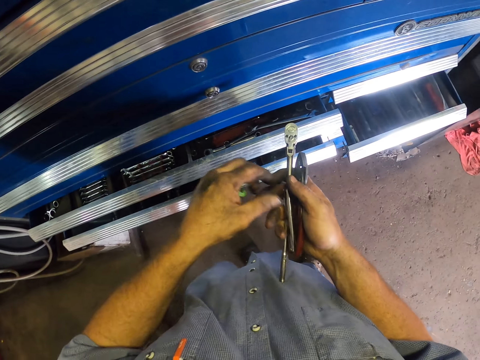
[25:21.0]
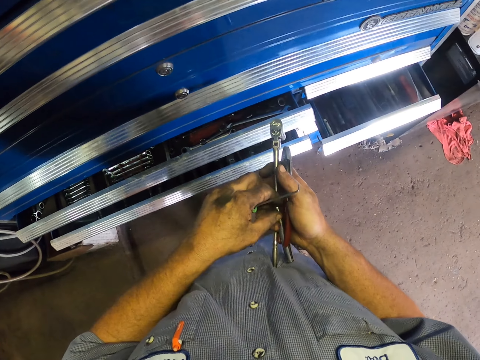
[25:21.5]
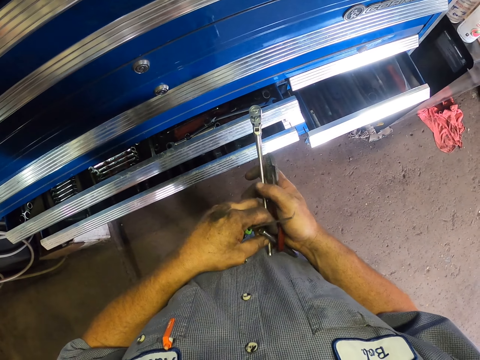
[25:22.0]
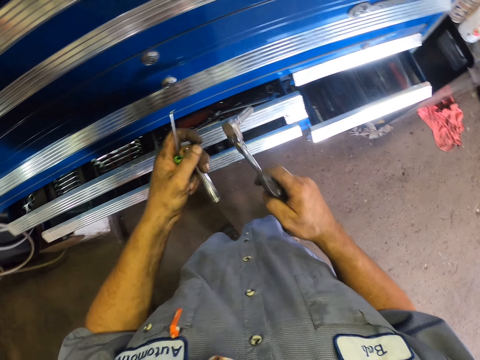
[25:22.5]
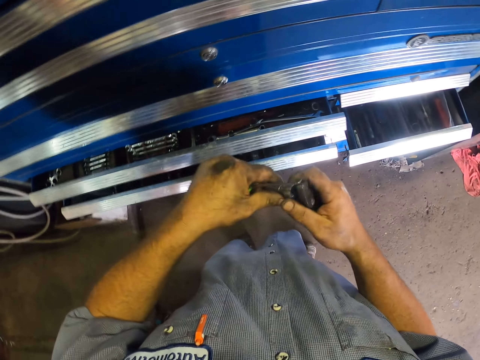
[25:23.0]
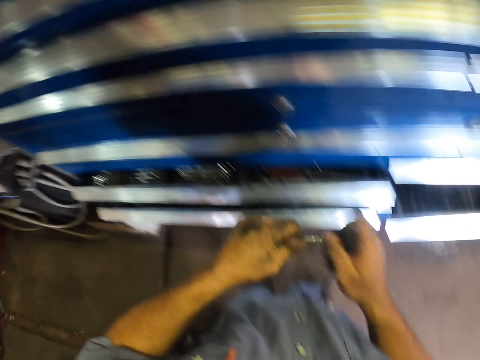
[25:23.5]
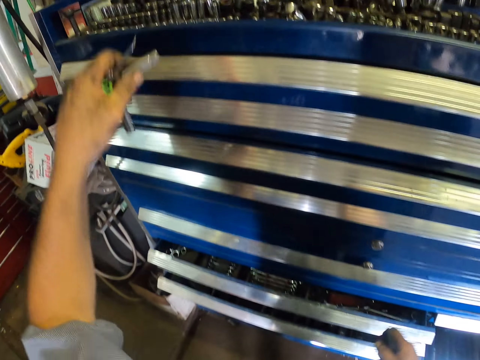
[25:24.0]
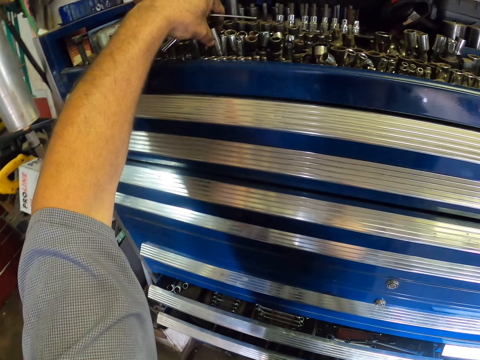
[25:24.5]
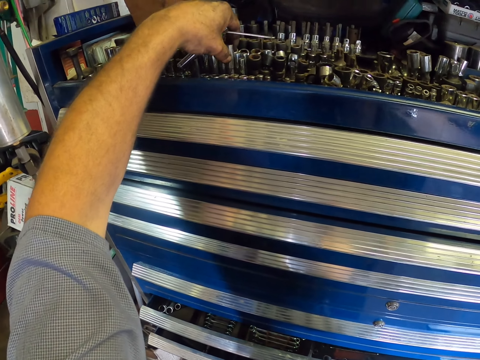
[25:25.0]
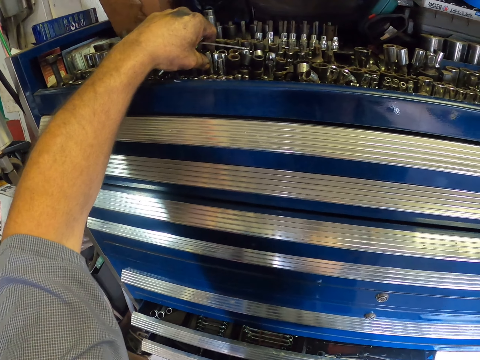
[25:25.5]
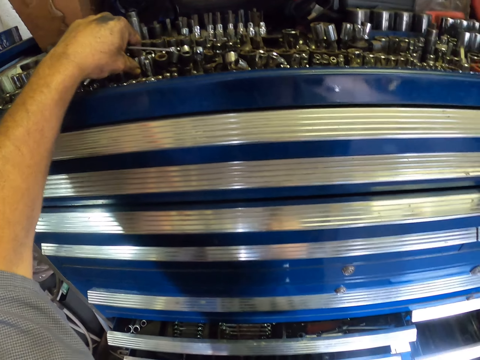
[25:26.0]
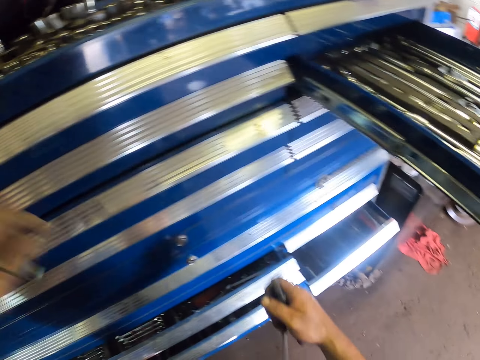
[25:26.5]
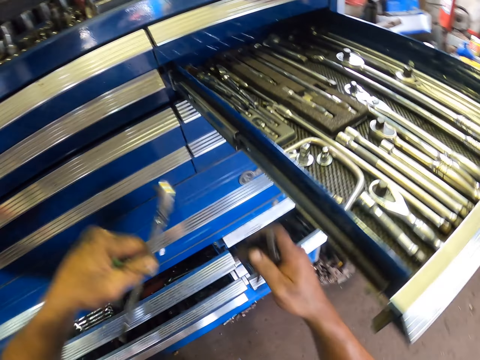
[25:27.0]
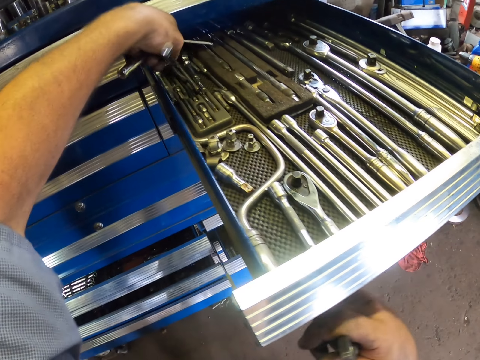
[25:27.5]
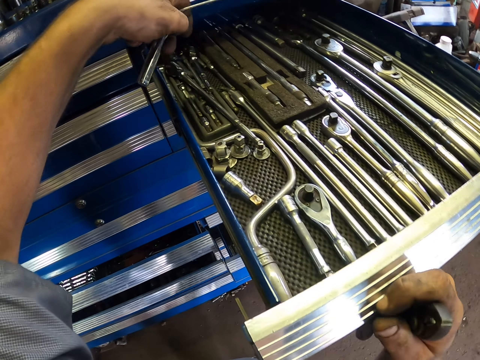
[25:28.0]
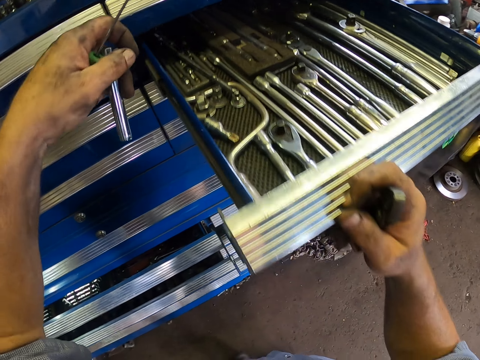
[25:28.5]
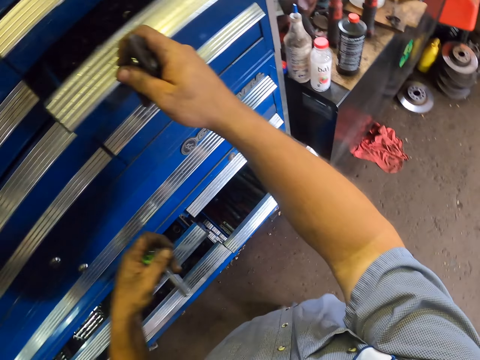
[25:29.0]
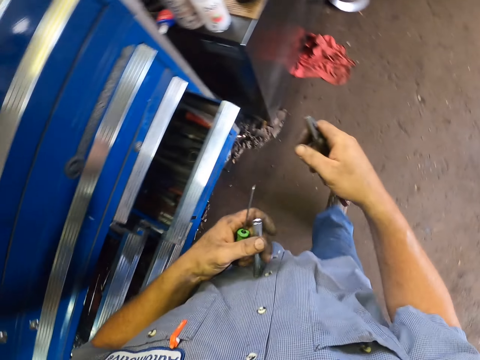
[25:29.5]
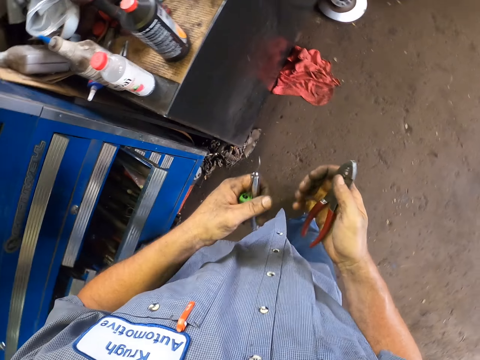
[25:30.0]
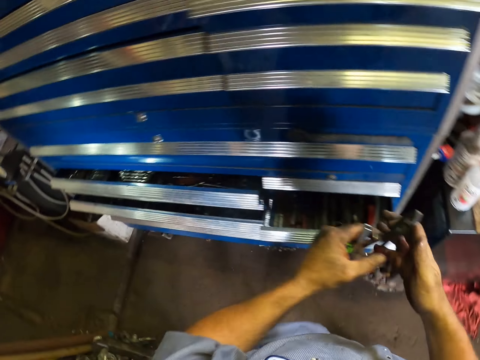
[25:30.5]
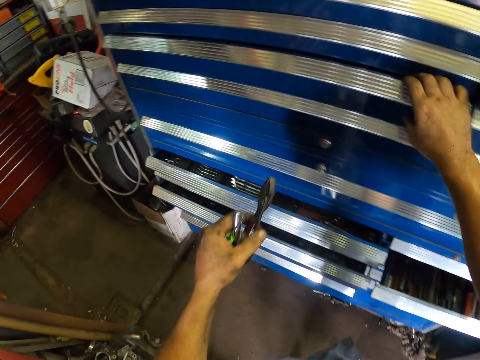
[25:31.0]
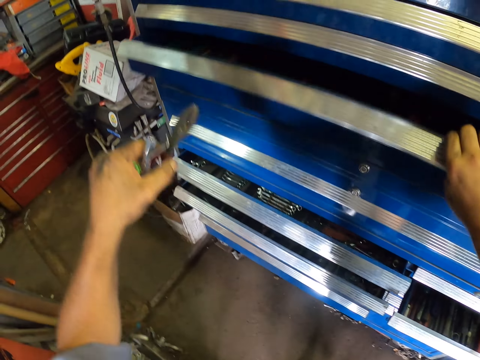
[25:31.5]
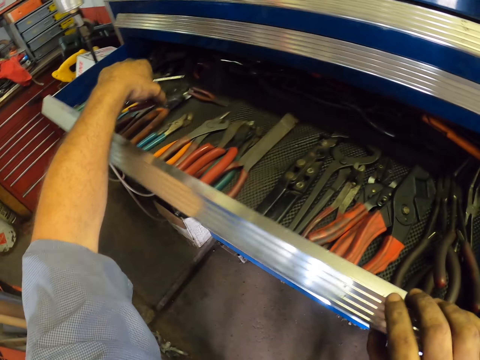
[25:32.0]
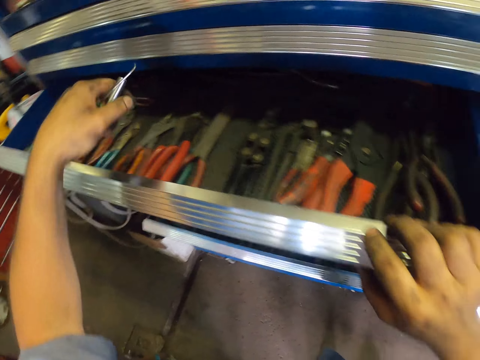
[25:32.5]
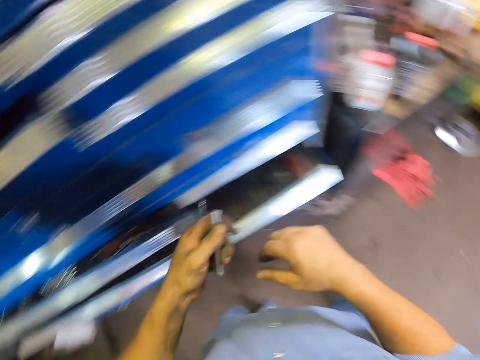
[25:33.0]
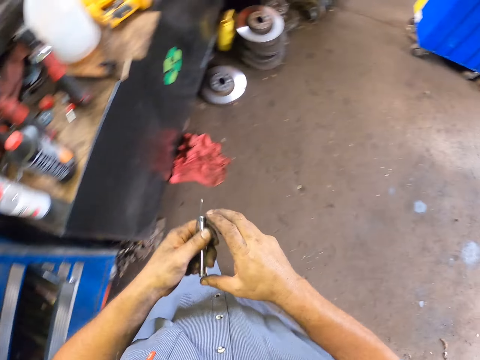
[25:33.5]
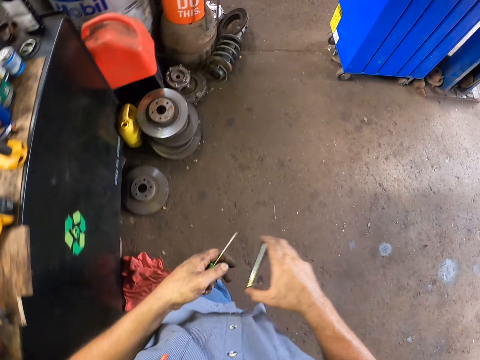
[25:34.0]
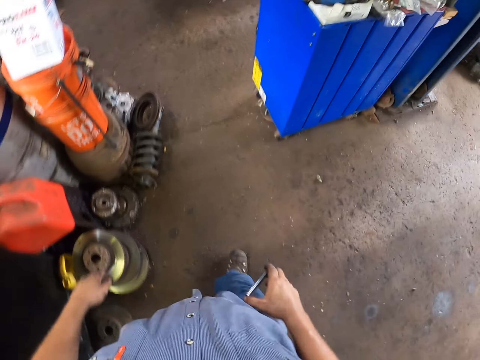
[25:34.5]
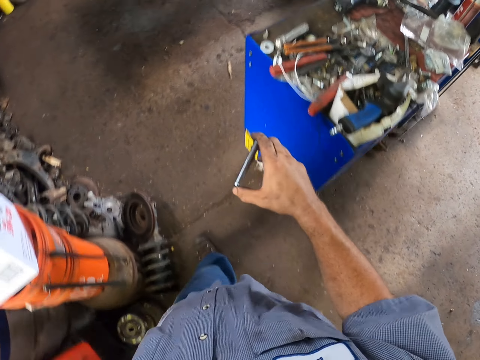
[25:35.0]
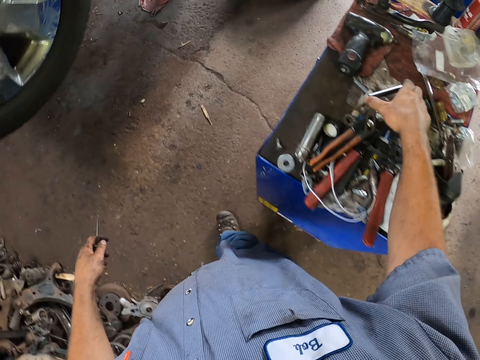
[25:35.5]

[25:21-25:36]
The camera wearer shifts the wrench socket from the right hand. He disconnects the socket from the wrench in hand. He drops the socket on the stand. He shifts the wrench handle from the right hand. He drops the handle in the drawer. He pushes back the drawer. He walks along the tool cabinet stand. He shifts the plier in the right to the left hand. He pulls the stand drawer. He drops the plier in the drawer. He pushes back the drawer. He shifts the socket to the right hand on his way towards the stand.

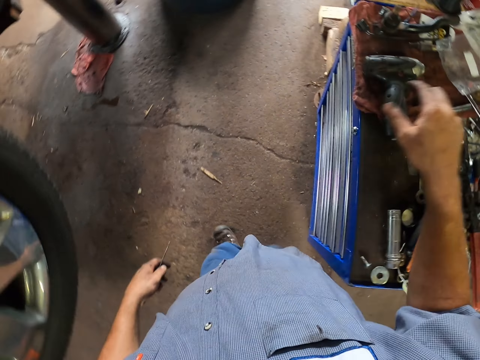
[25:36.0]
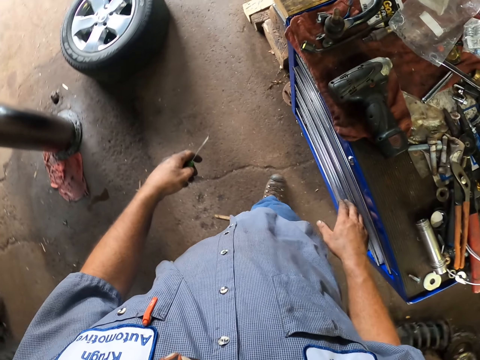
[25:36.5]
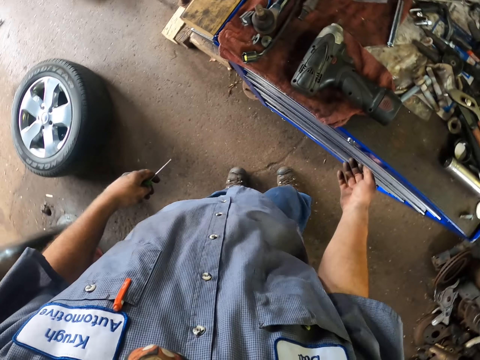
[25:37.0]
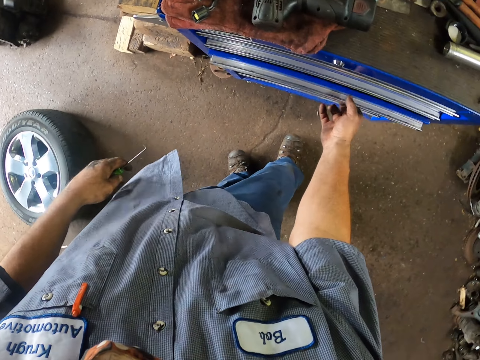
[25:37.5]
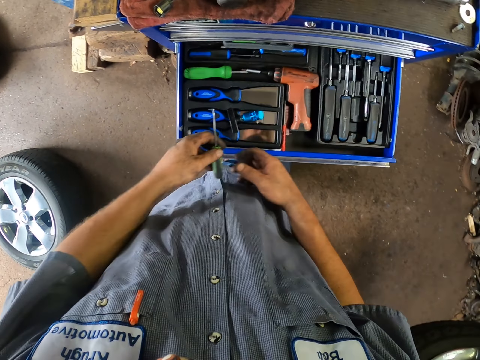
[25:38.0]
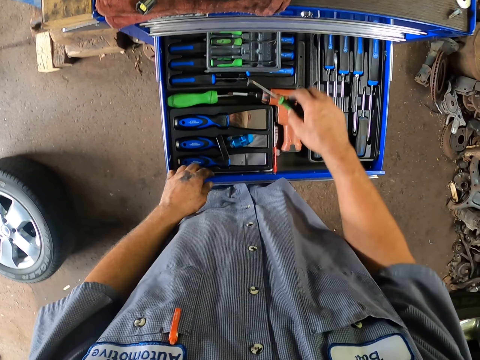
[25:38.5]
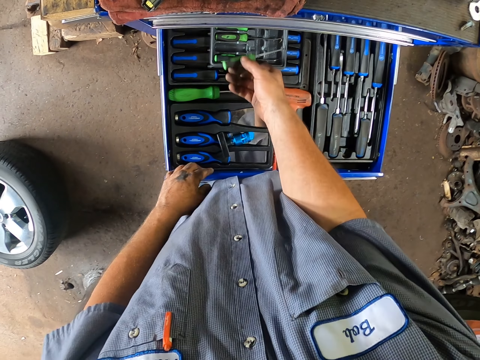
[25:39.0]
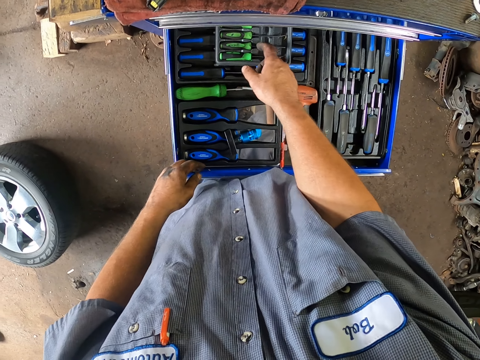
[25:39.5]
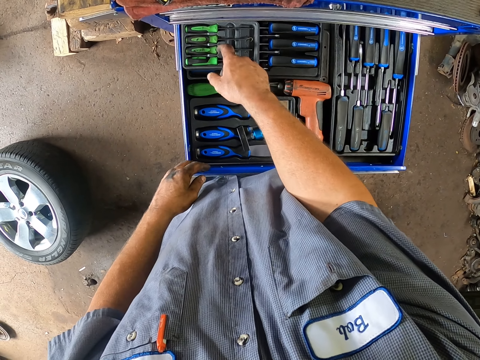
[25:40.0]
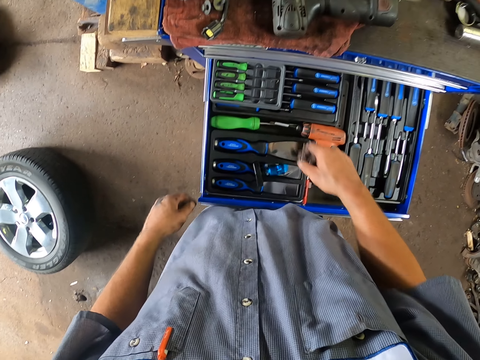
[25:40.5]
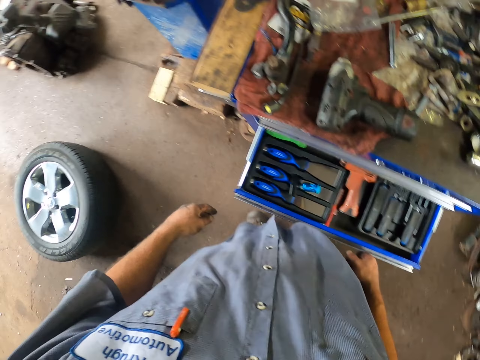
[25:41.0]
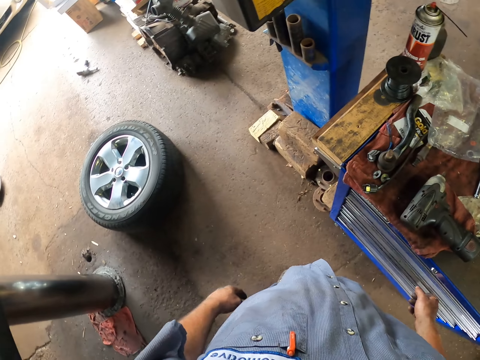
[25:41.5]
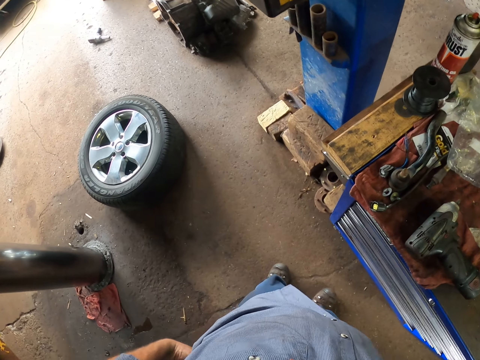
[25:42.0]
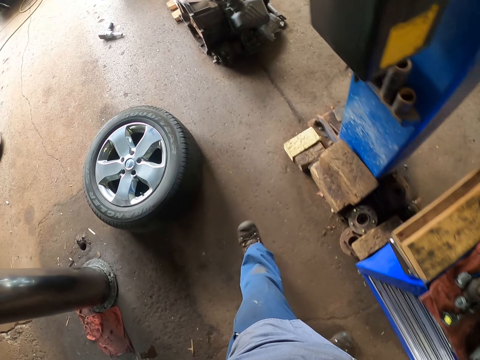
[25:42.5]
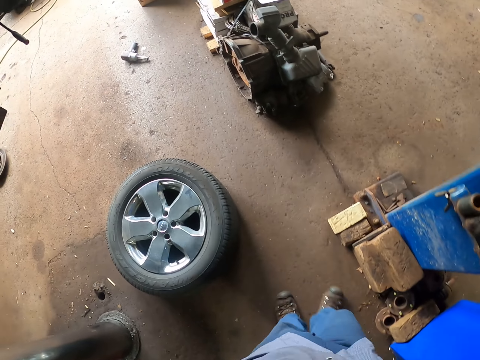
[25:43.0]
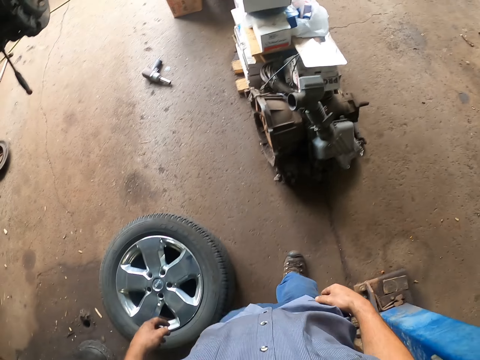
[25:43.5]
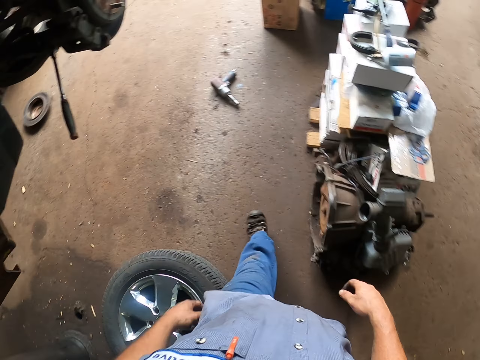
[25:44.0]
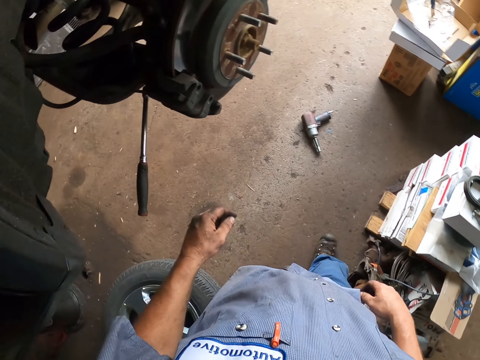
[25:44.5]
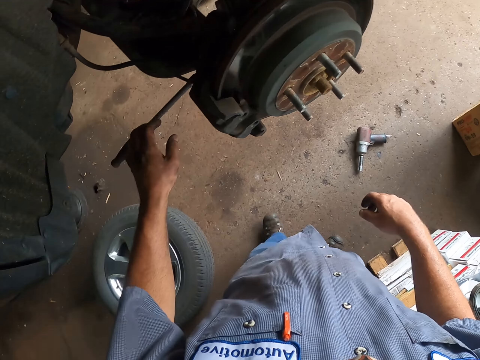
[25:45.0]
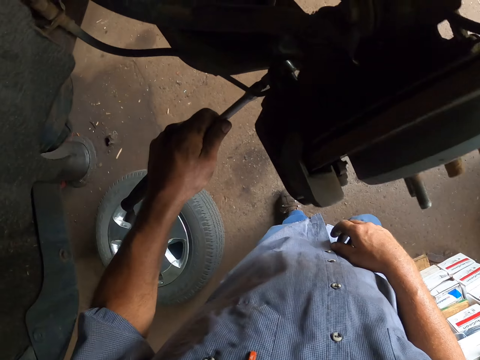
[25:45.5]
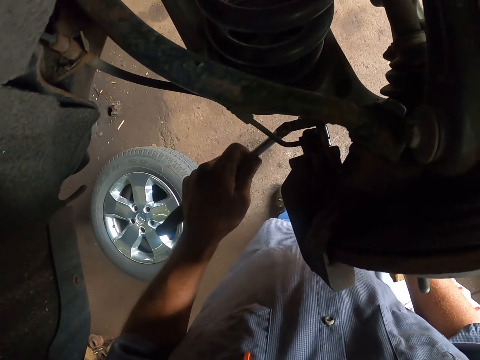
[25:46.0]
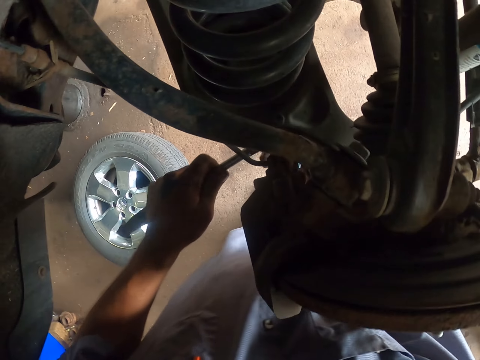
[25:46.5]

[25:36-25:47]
The camera wearer drops a socket or bolt on the stand. They pull the stand drawer, shift the screwdriver in the left hand to the right hand, and drop the screw in the screwdriver box set in the drawer. They position the set in the drawer and push the drawer back. They walk to the car on the lifter in the workshop. They pick up a wrench in the car wheel parts on the lifter. They loosen a bolt in the wheel with a box wheel spanner.
